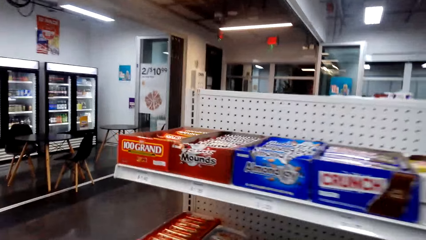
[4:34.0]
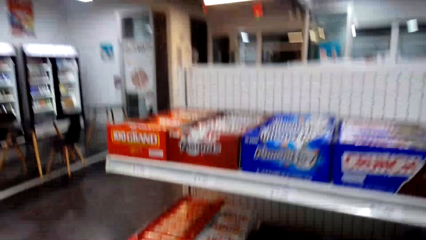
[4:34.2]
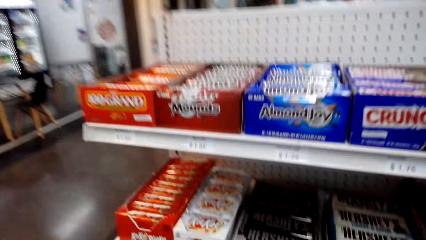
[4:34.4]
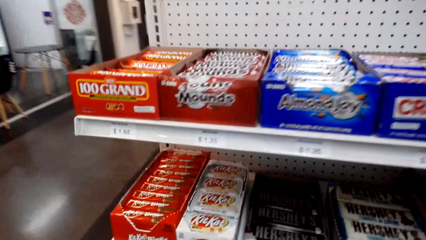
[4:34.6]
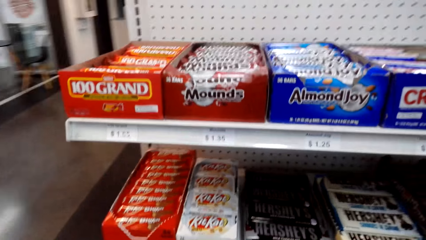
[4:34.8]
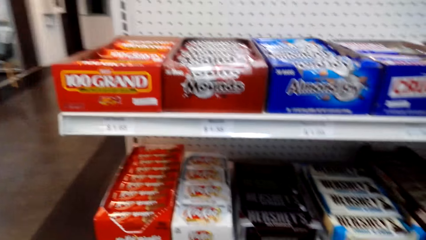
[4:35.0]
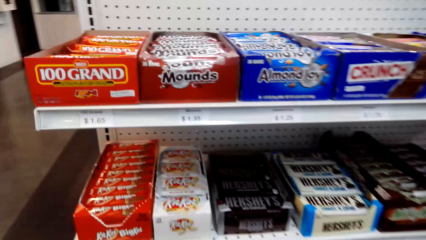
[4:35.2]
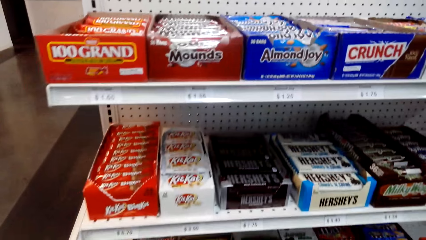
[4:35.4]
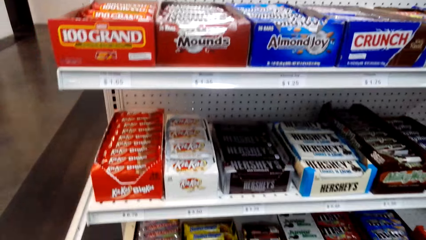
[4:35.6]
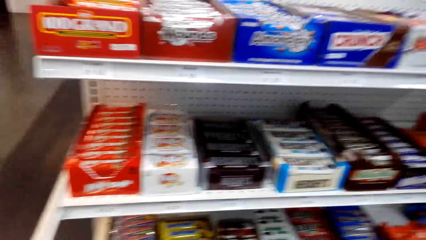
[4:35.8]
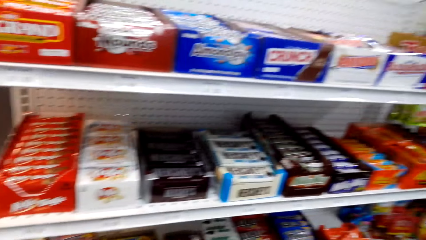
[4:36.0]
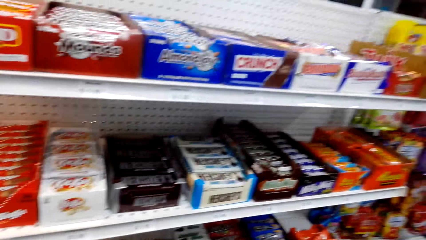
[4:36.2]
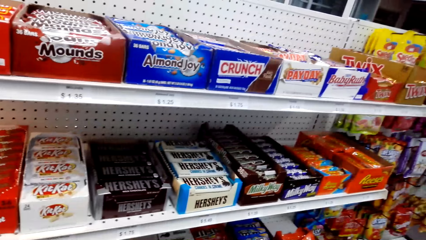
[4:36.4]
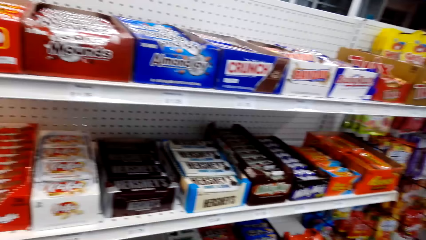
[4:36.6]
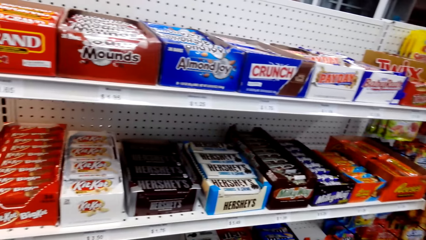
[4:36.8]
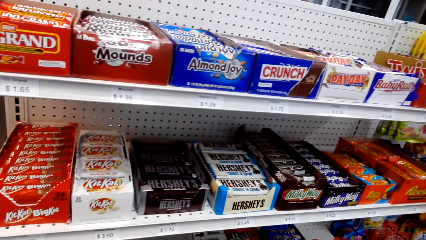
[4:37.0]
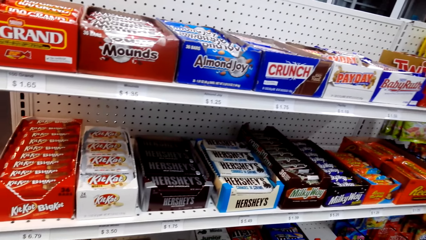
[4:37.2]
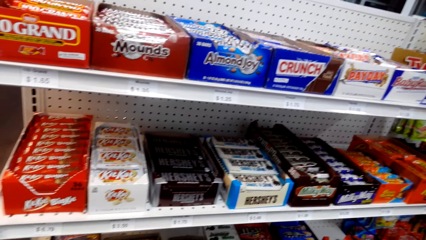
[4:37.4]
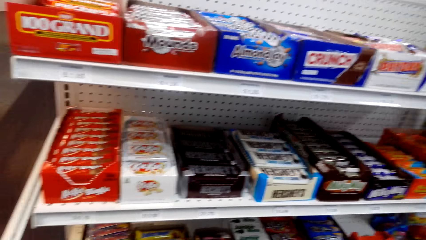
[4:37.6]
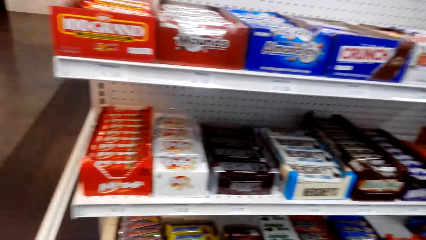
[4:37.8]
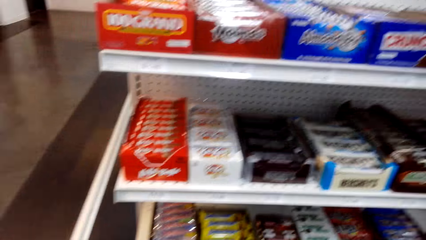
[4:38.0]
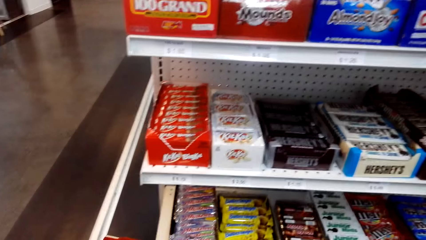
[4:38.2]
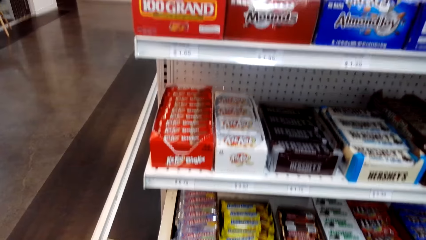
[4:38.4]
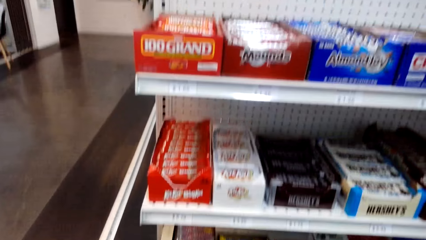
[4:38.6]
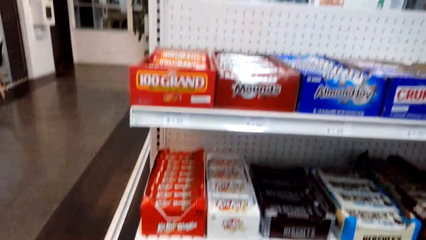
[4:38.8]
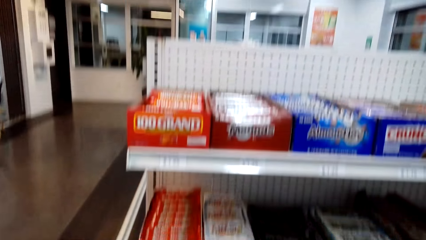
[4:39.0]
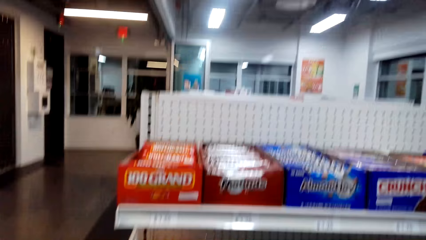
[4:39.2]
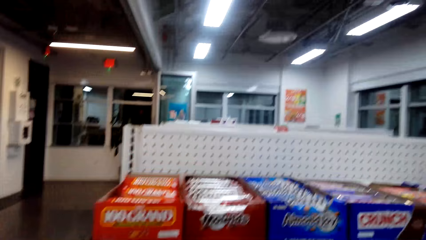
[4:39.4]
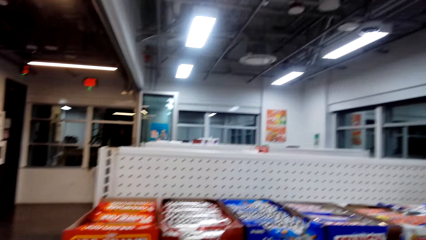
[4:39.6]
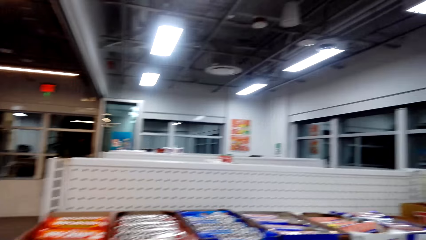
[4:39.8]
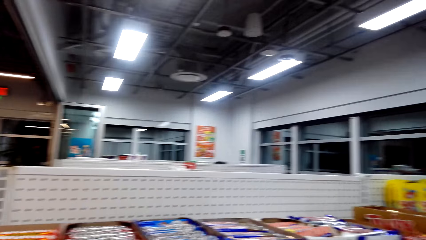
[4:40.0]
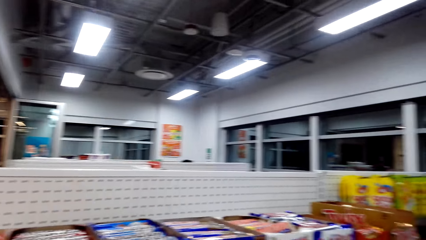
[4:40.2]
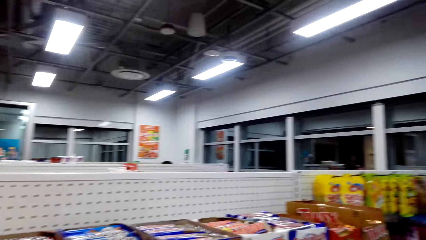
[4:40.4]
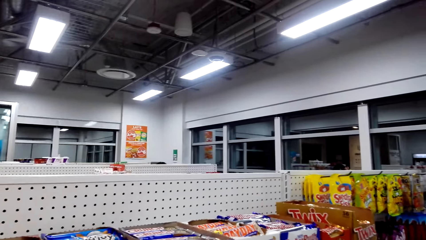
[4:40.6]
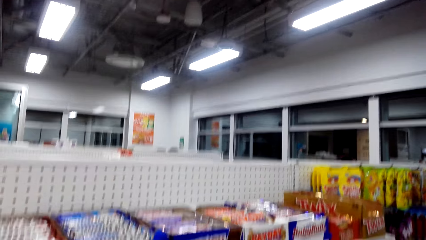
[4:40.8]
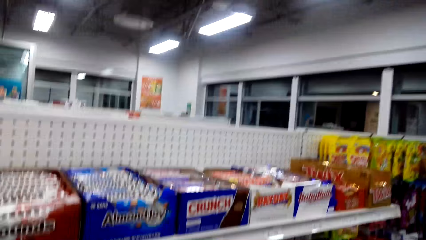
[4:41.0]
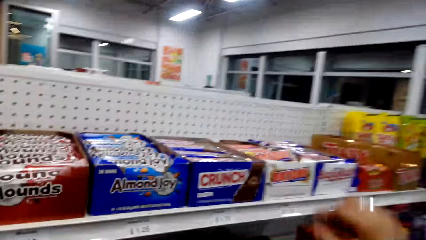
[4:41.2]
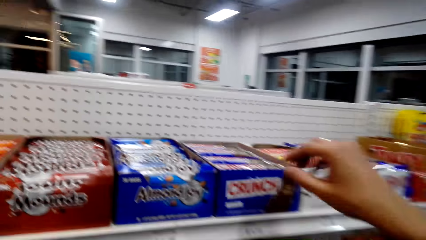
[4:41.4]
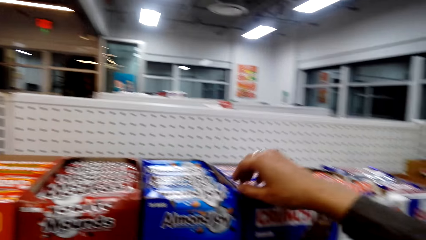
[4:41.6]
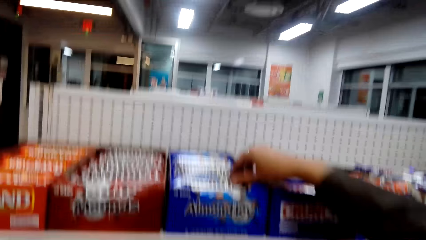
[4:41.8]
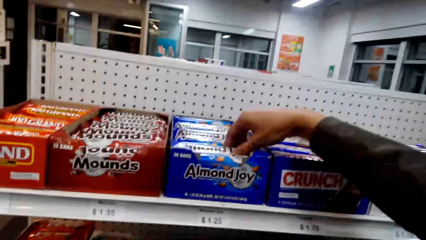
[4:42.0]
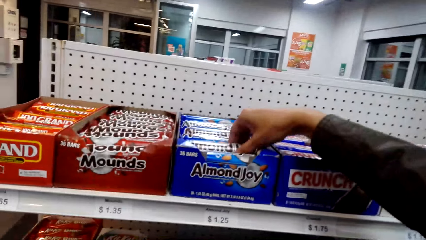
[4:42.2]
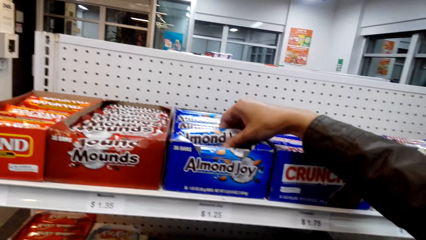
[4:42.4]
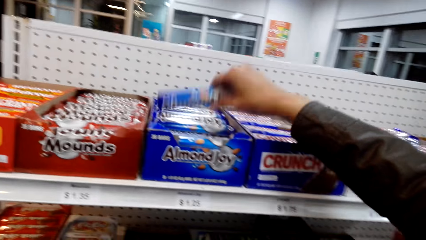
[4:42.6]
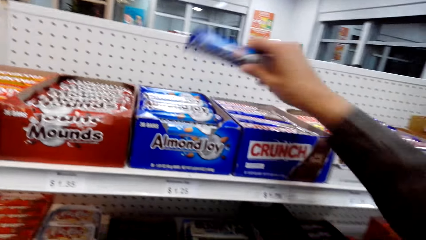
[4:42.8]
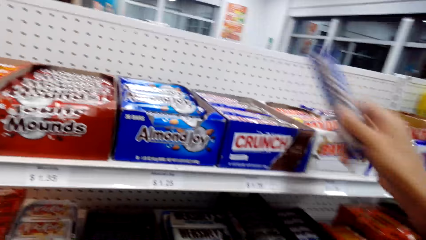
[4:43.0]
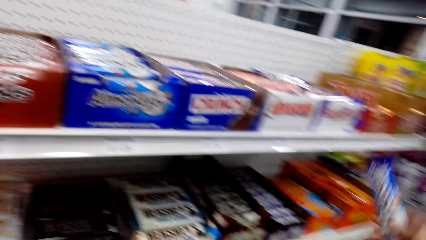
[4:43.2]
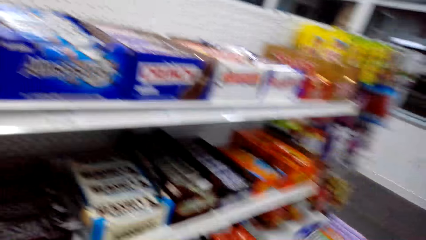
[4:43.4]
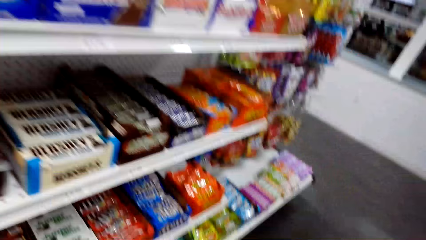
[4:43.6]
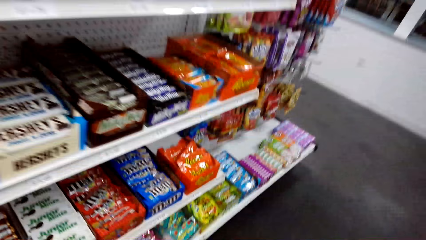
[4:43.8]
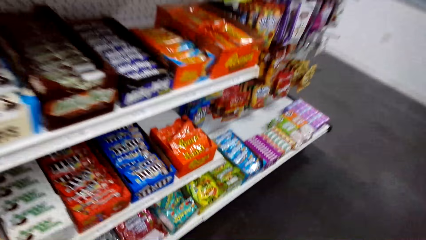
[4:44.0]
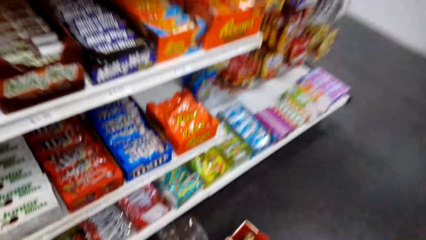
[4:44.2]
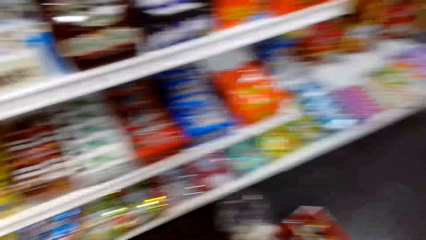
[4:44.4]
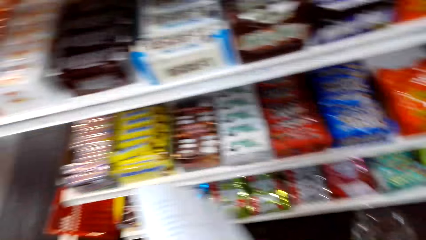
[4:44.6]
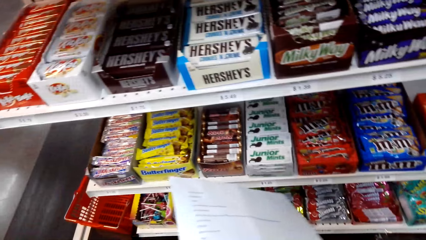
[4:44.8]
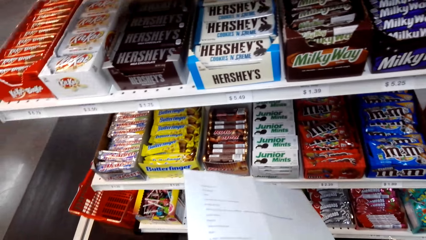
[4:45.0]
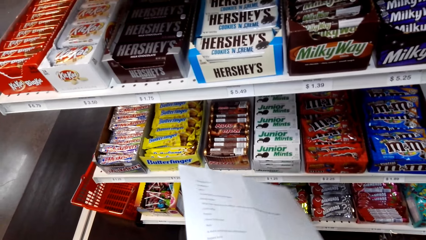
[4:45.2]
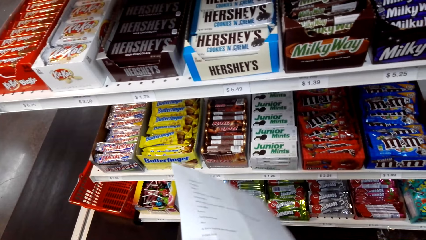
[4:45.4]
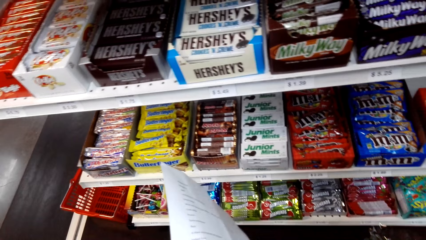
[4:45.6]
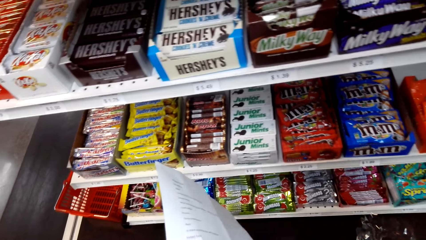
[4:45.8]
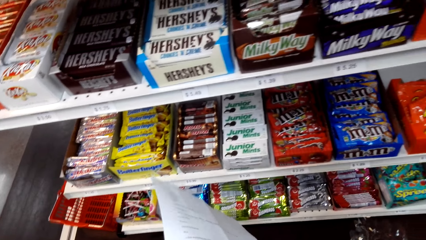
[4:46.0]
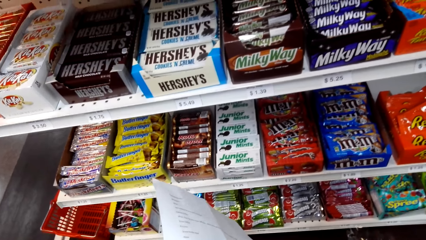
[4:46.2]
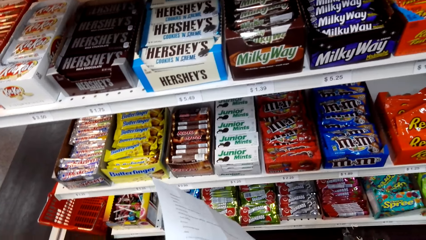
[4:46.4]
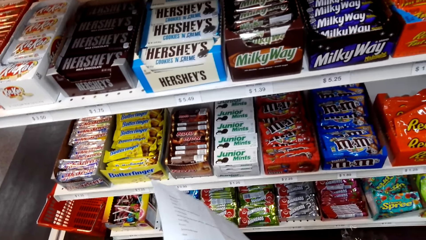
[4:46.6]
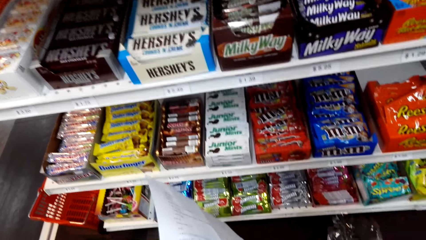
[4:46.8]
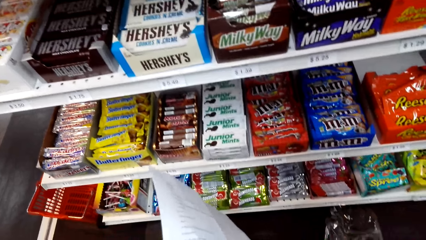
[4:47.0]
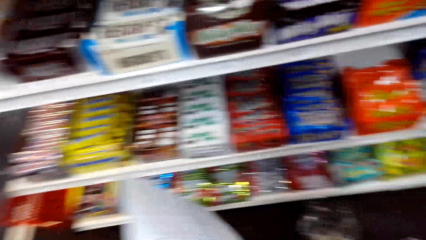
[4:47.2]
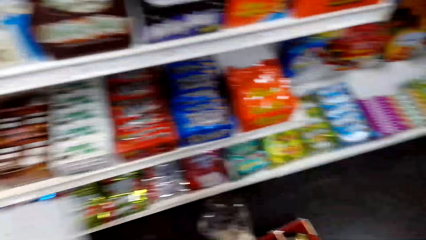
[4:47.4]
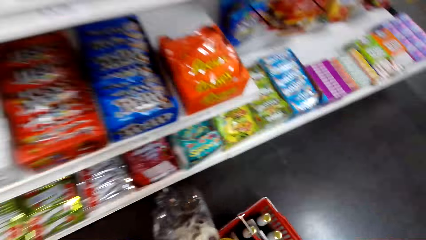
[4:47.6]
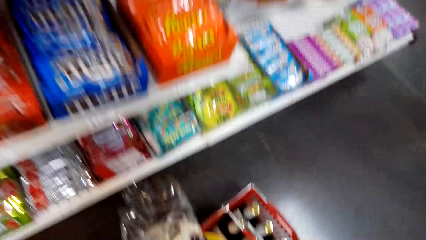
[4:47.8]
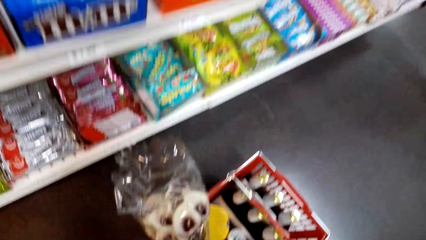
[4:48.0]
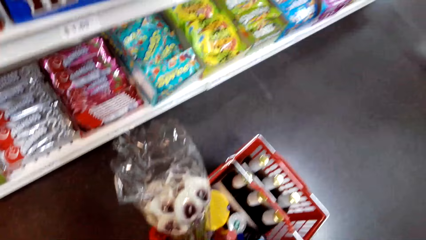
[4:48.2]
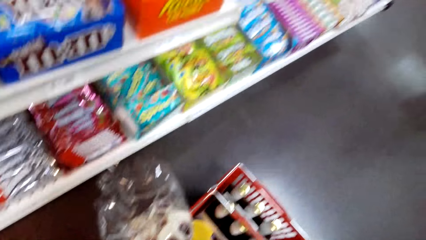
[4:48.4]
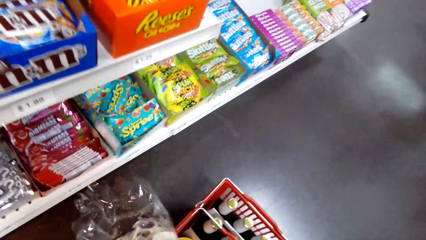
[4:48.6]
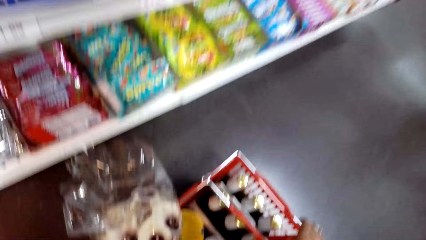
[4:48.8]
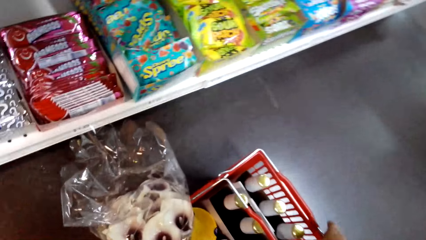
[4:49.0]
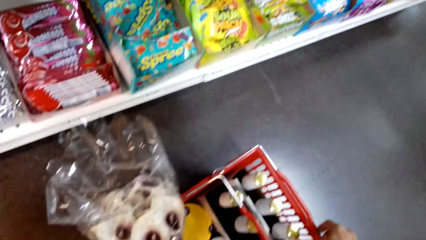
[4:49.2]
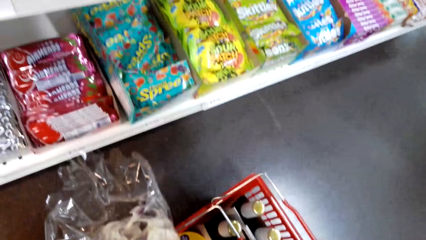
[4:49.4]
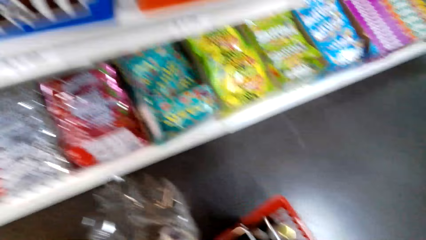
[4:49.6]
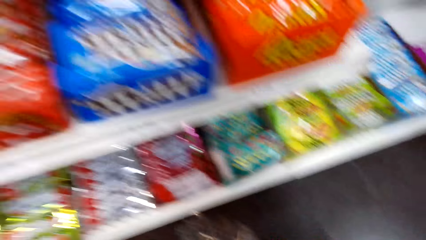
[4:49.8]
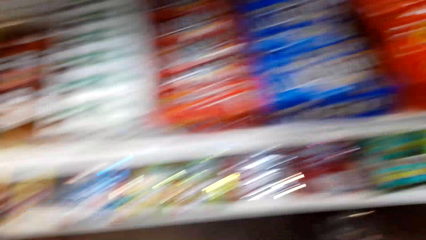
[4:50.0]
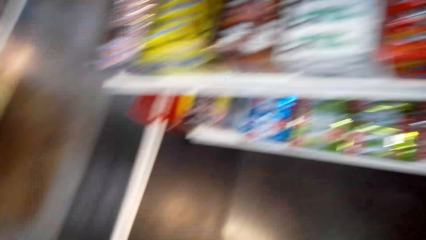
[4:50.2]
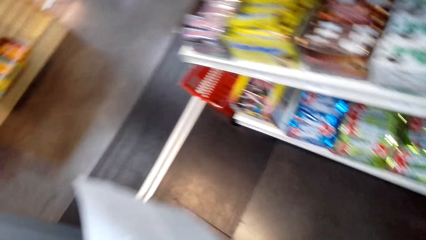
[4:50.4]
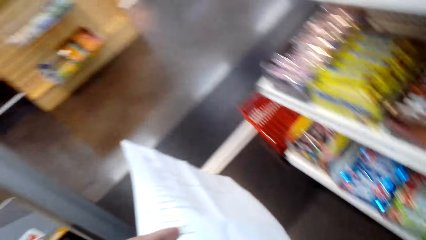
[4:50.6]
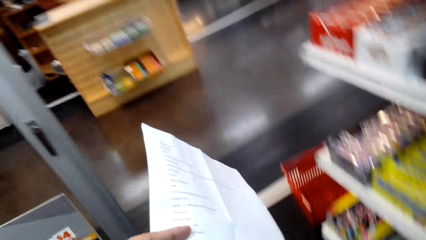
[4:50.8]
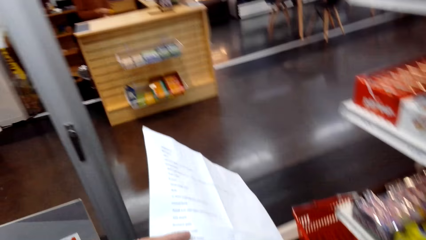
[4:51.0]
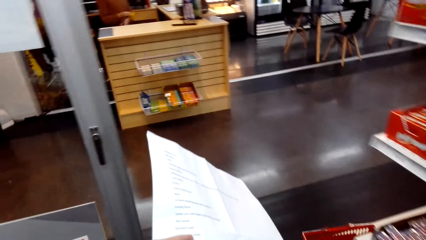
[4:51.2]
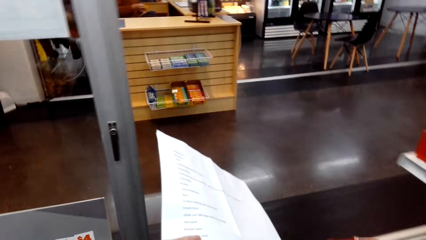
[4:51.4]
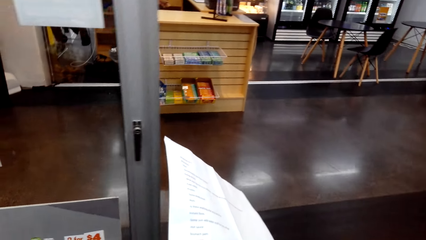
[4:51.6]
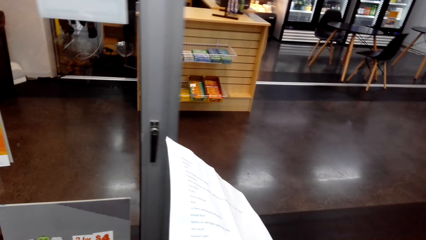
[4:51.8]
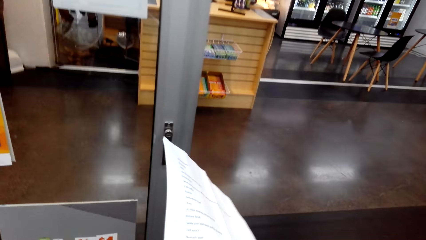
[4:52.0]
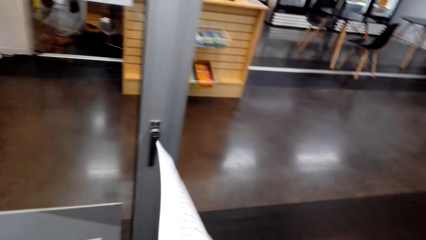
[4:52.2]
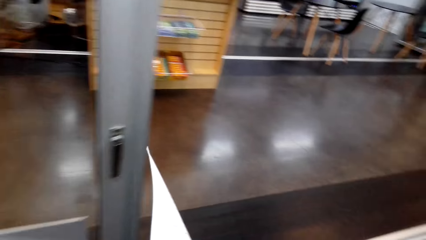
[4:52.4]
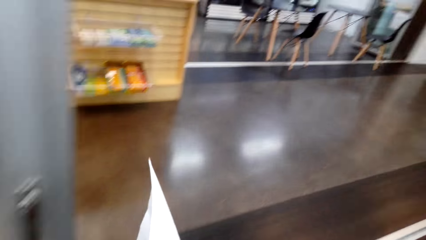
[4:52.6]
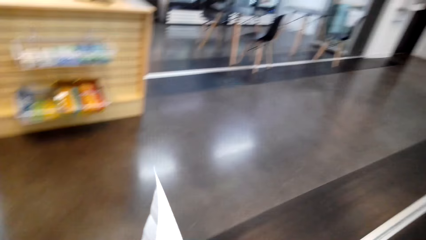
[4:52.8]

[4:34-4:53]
The camera wearer places the shopping basket on the floor. They look at the shelf. They look around the supermarket. They pick up Almond Joy from the shelf. They place the Almond Joy in the shopping basket. They read the paper. They pick up the basket. They read the paper.
